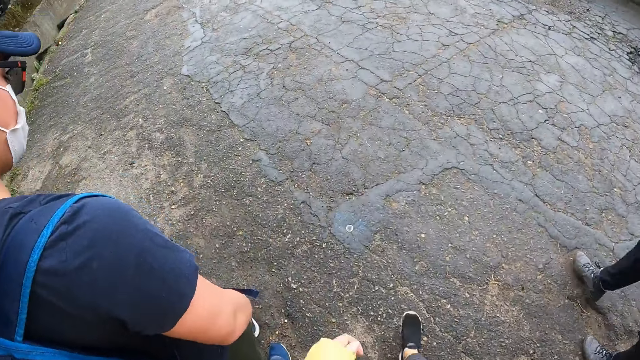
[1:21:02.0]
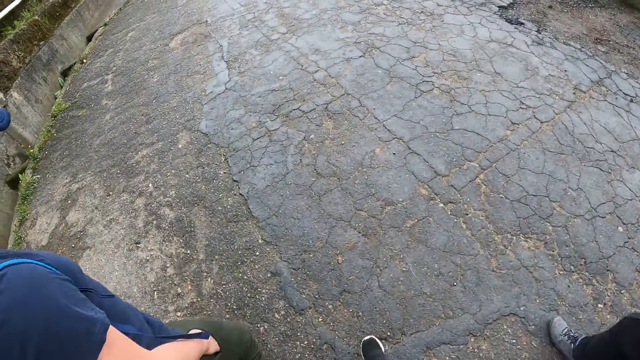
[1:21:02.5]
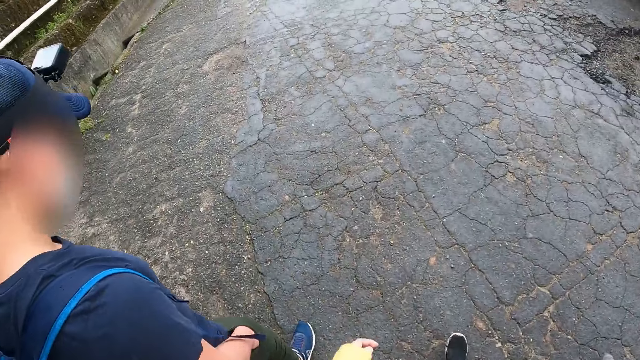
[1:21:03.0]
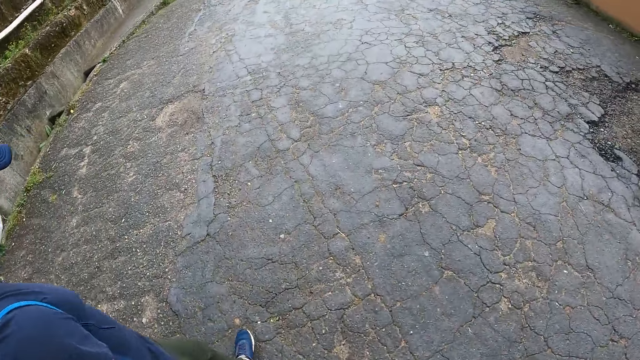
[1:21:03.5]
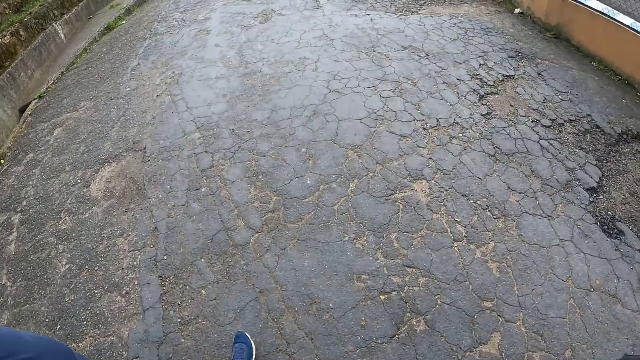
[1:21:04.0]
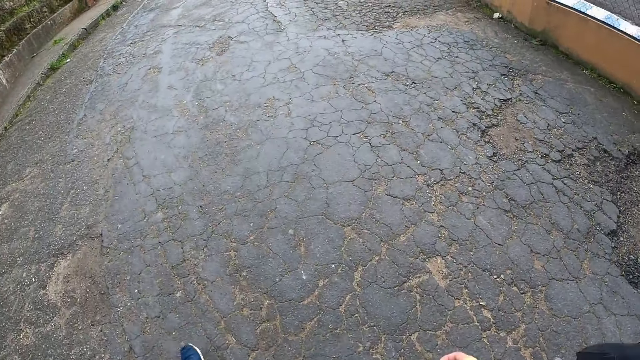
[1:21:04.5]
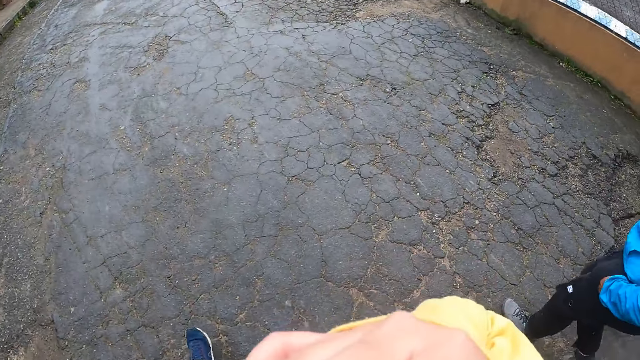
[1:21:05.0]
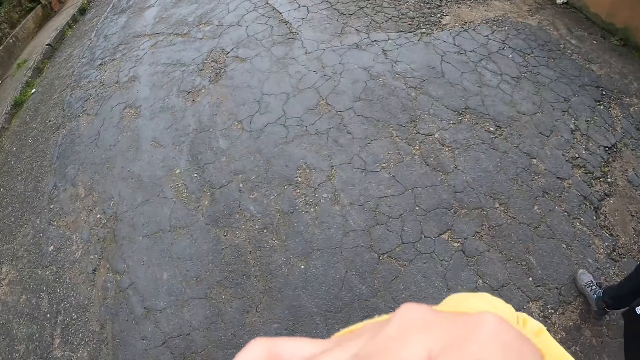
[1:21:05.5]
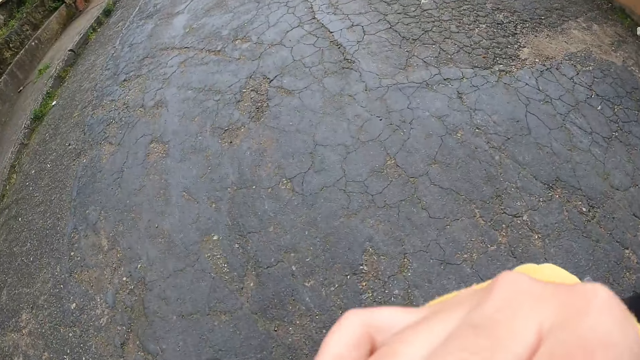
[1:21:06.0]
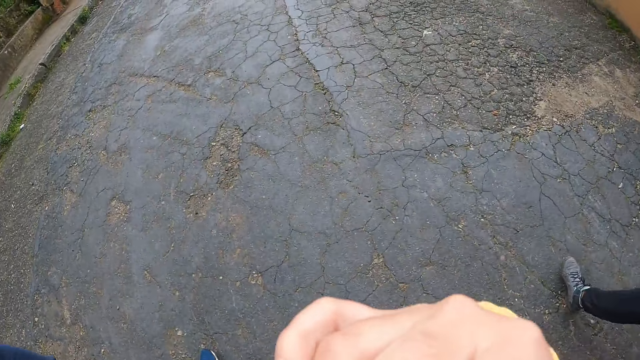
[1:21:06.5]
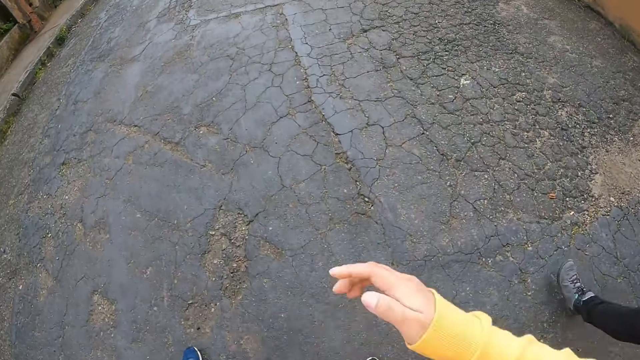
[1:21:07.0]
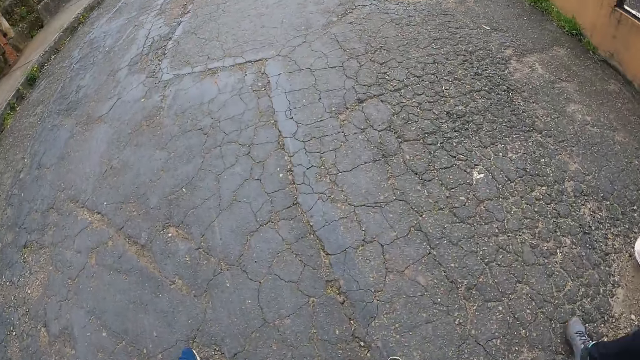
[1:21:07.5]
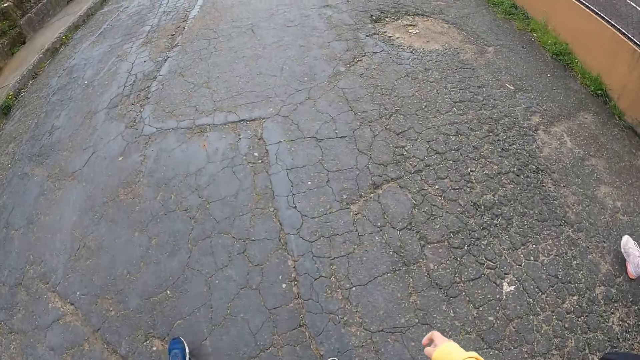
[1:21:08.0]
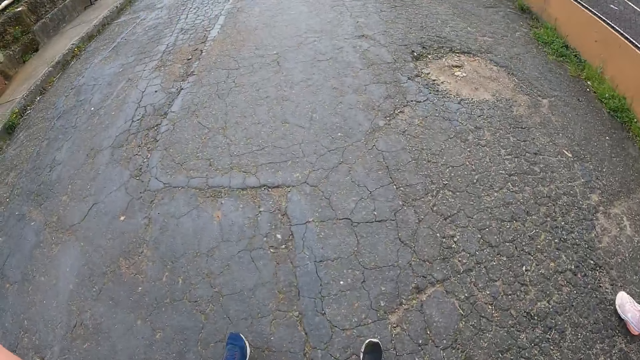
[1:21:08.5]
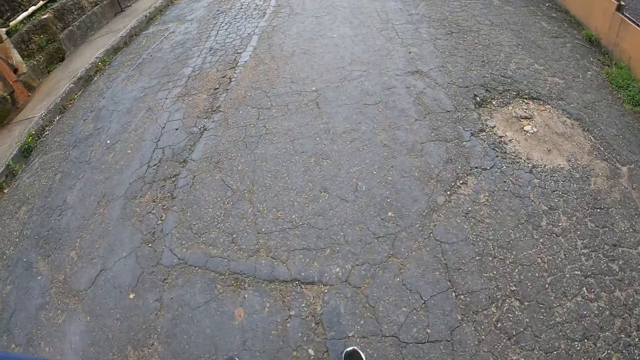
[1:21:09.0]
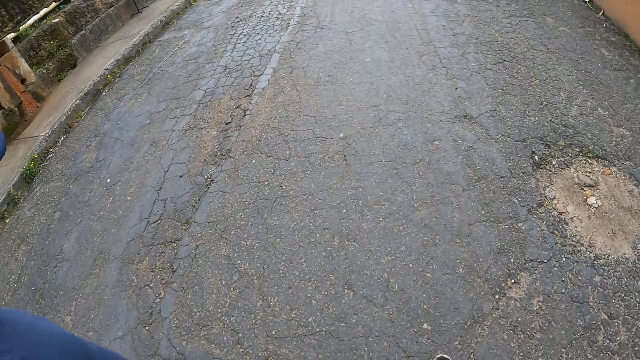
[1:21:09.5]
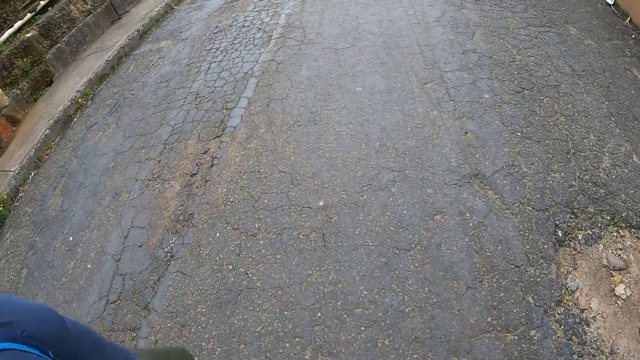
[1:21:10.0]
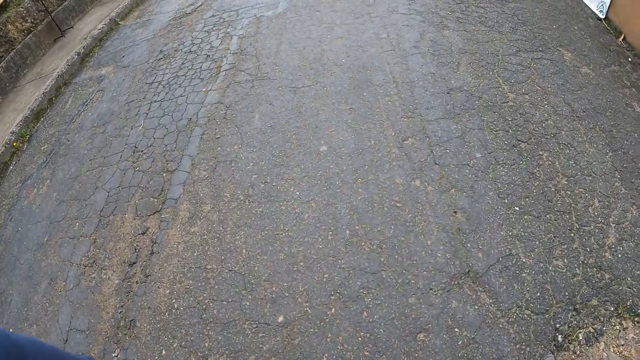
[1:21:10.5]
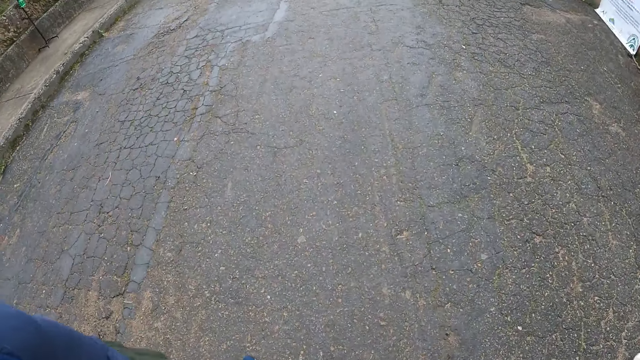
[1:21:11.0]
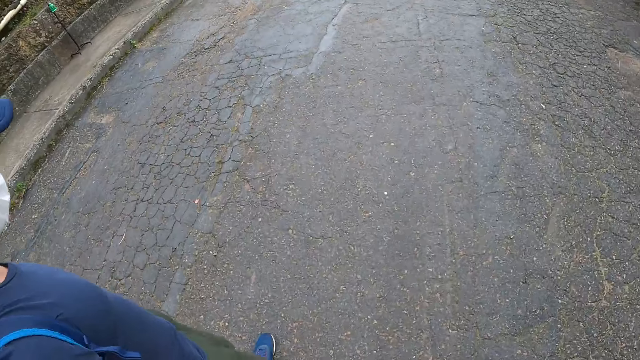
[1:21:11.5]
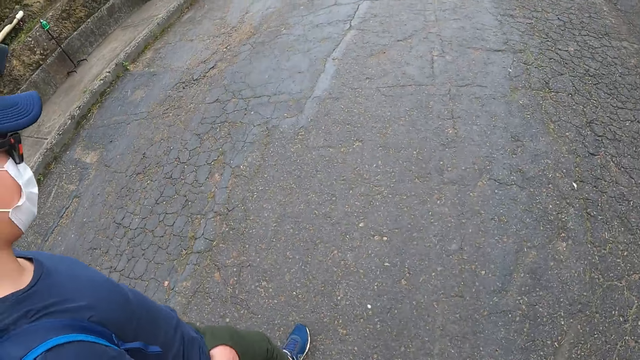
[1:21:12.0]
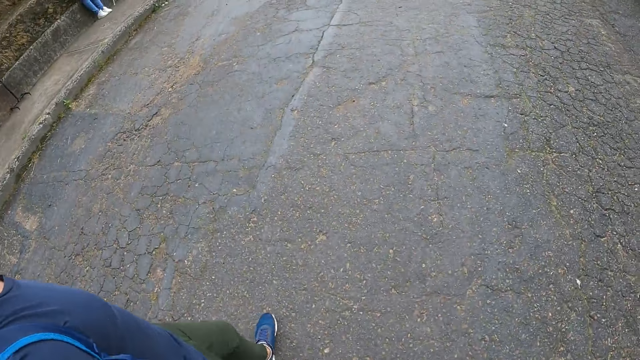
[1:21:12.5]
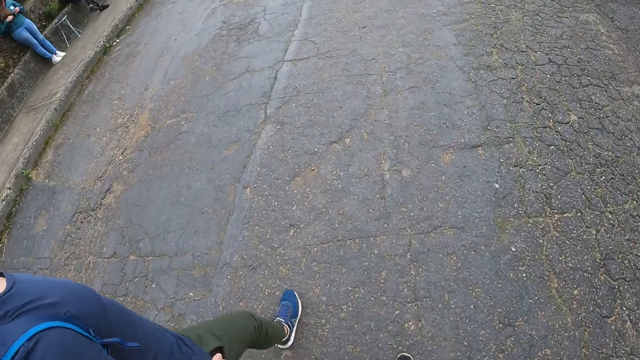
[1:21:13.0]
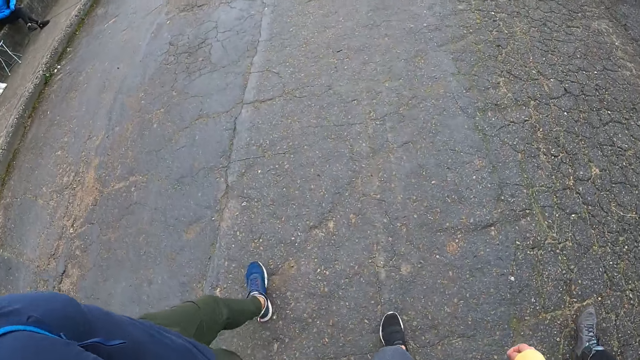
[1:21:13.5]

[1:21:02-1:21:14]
The camera wearer walks on the road. They wipe the face.

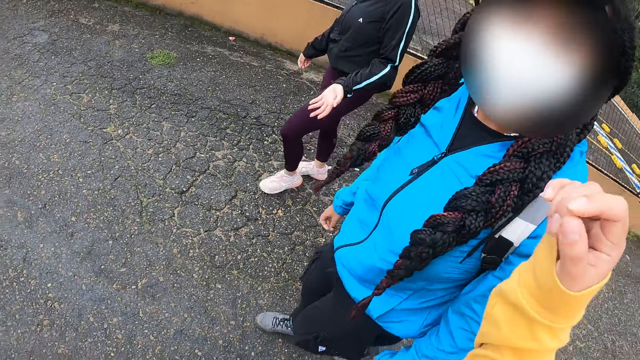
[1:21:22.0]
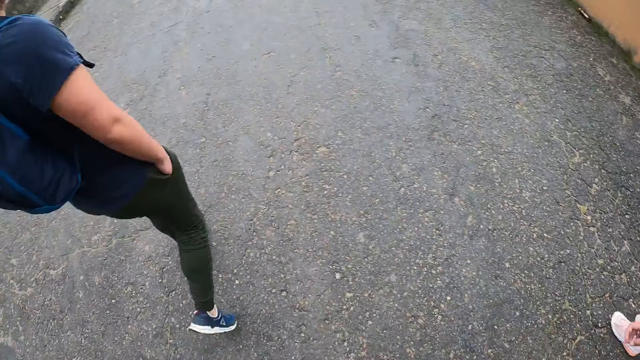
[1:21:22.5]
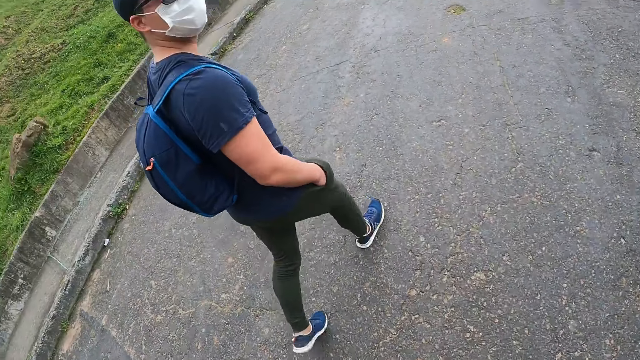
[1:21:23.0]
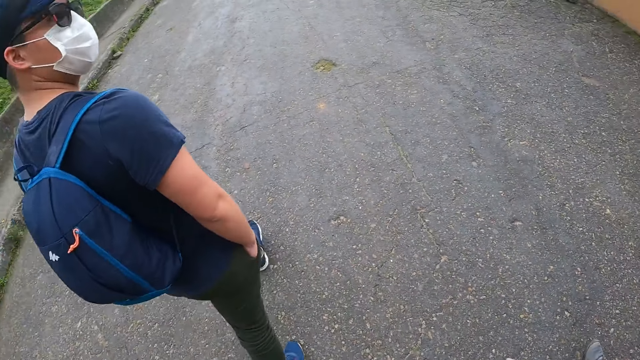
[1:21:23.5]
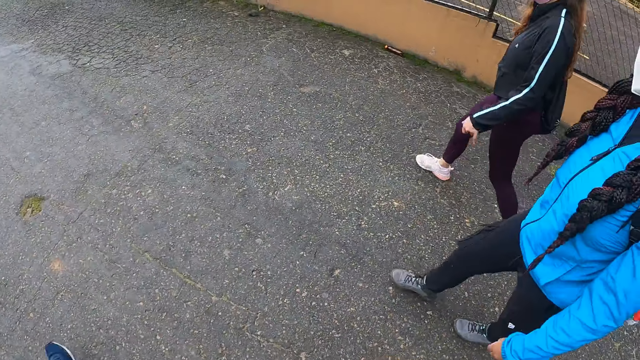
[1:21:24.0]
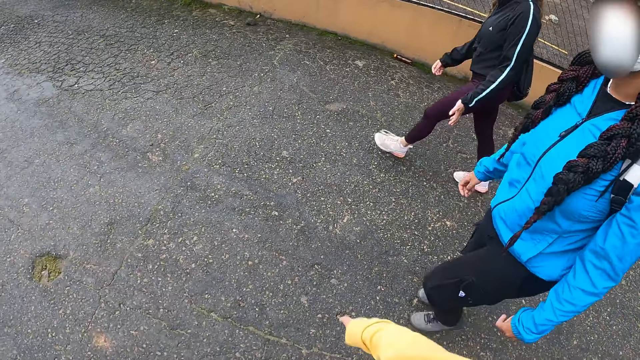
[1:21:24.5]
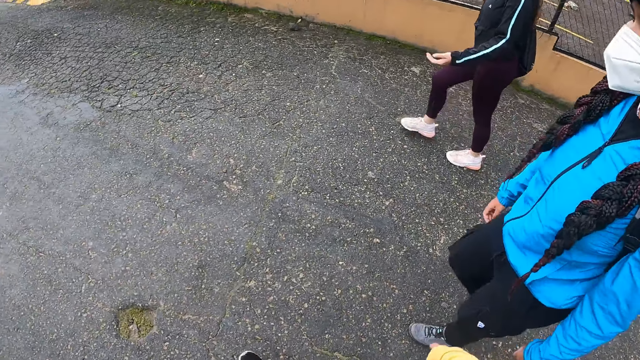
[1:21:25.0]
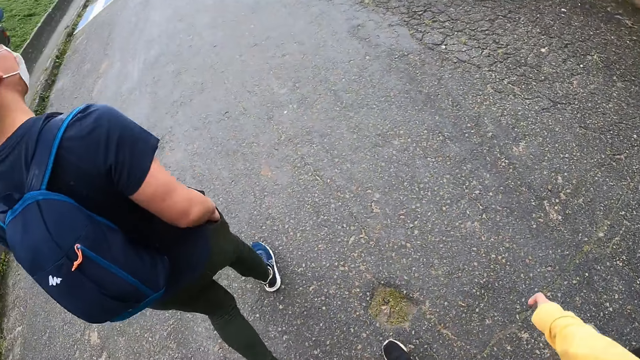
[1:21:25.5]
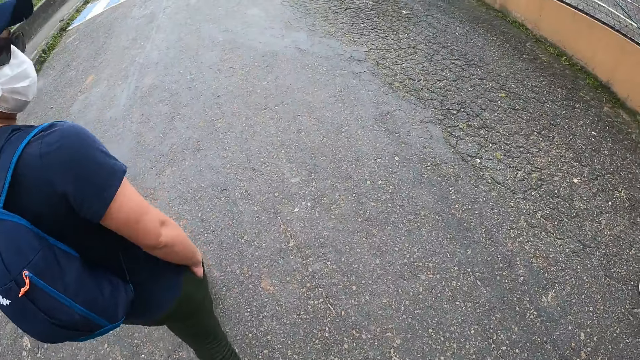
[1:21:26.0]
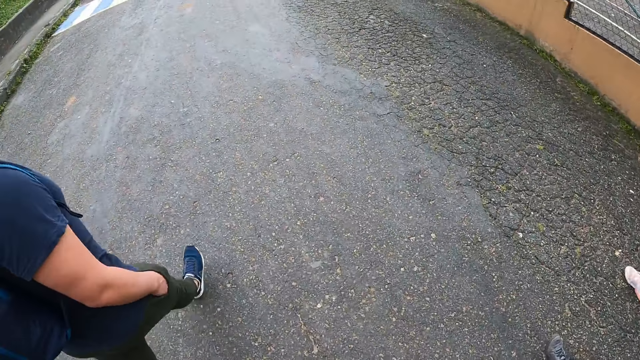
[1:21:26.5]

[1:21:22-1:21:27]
The camera wearer converses with the man, the woman and another woman.

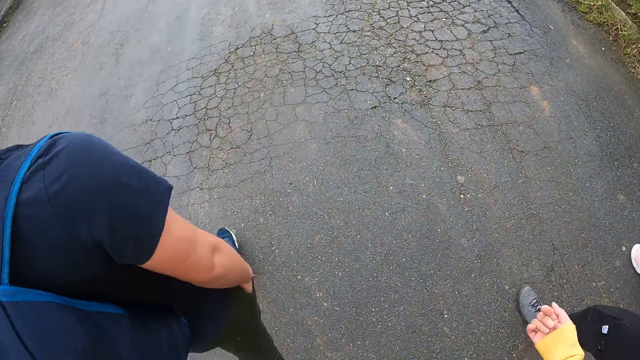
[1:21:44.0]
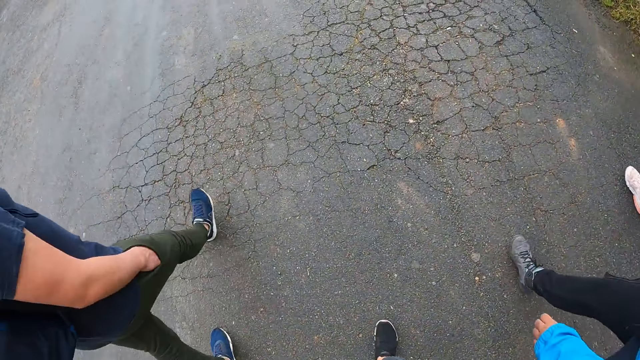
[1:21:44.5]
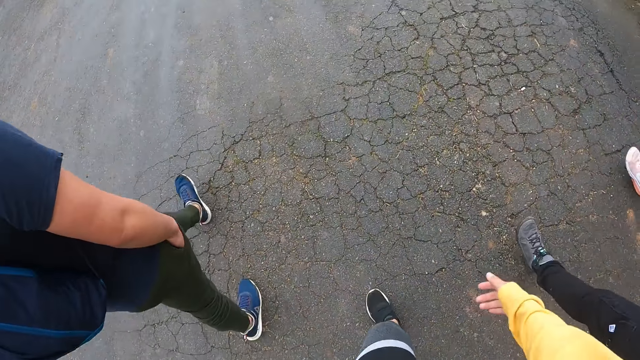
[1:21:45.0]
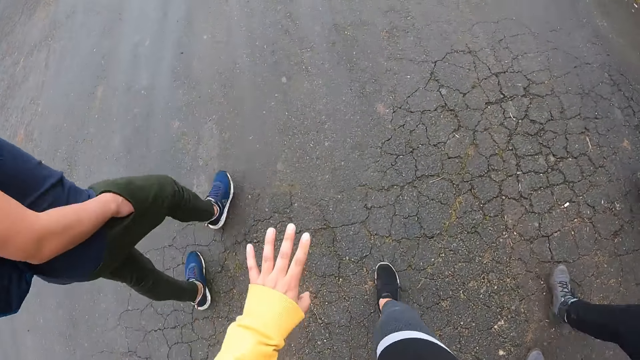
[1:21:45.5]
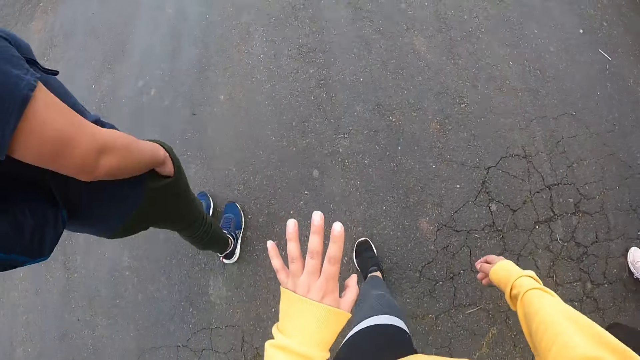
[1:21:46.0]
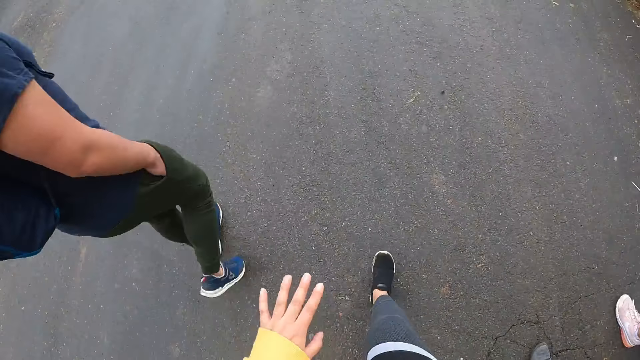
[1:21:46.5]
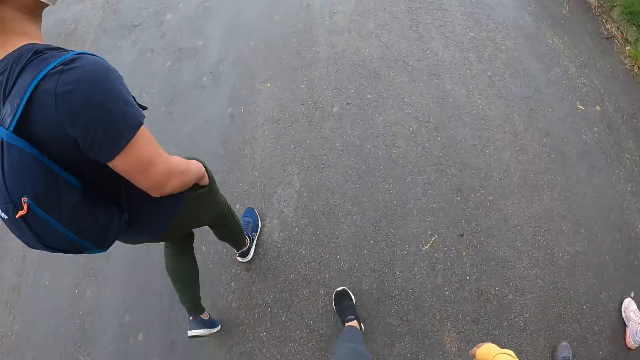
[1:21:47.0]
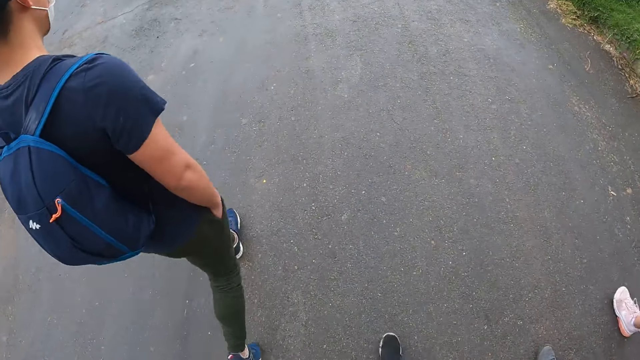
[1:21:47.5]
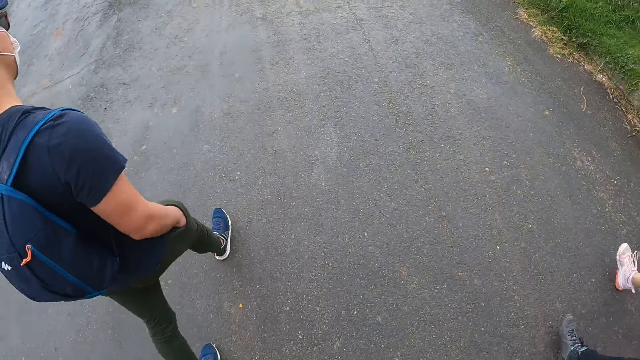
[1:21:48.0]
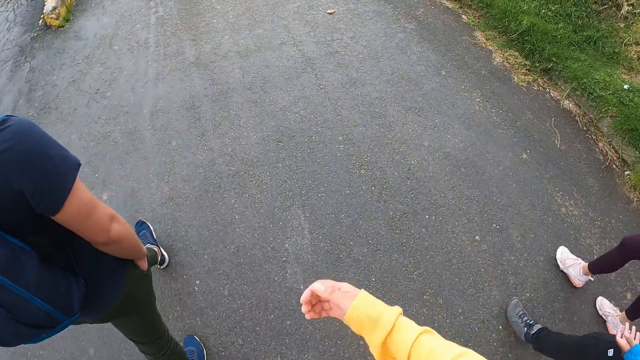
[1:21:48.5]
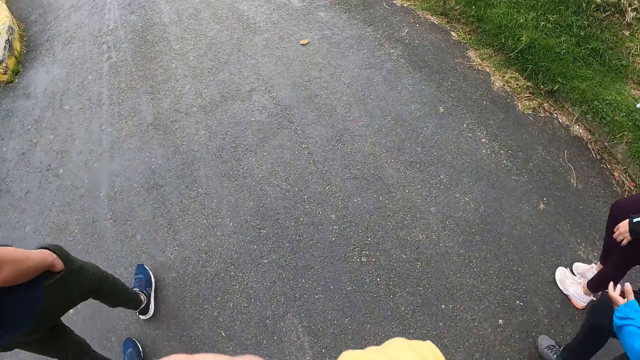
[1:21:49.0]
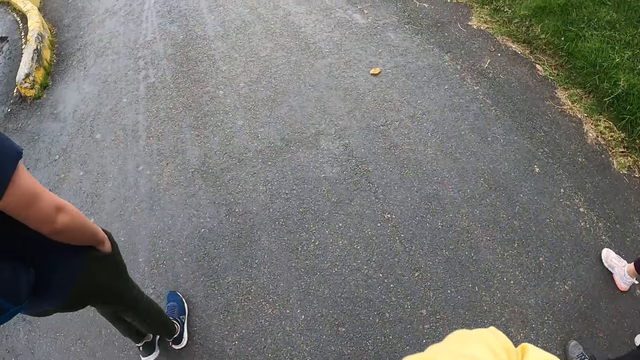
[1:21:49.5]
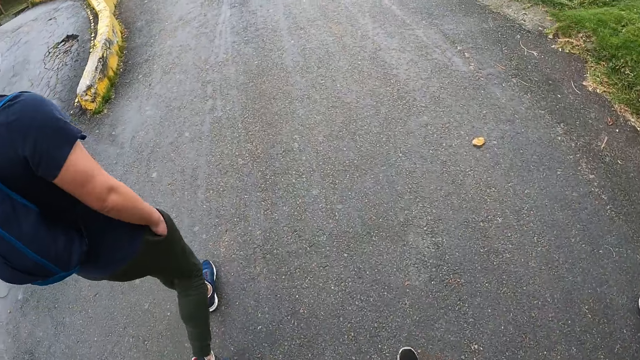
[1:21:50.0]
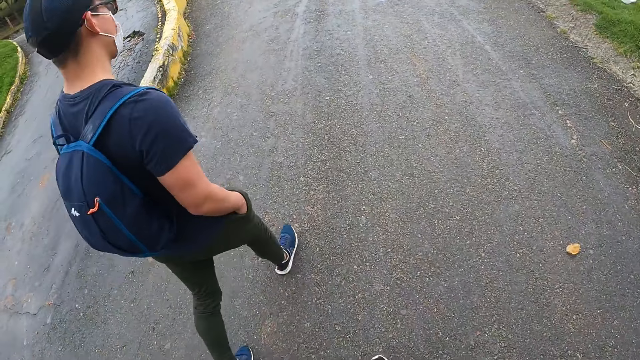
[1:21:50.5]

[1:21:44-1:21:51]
The camera wearer looks at her left hand.
